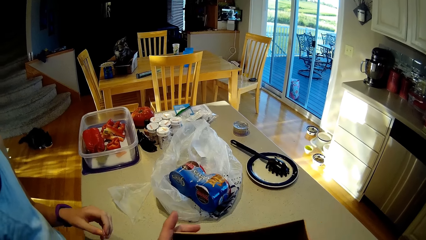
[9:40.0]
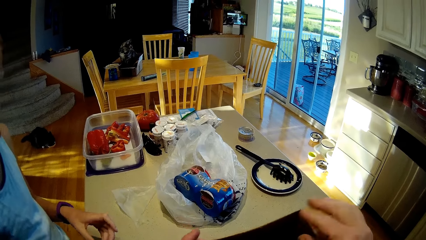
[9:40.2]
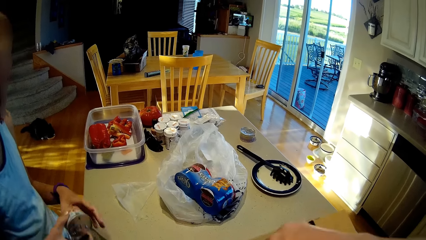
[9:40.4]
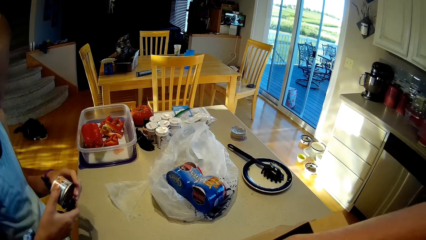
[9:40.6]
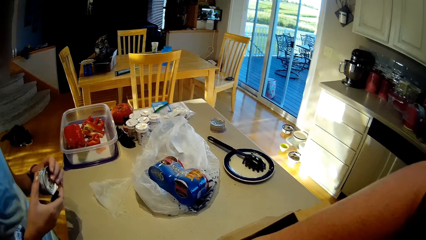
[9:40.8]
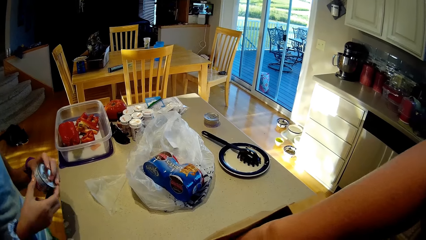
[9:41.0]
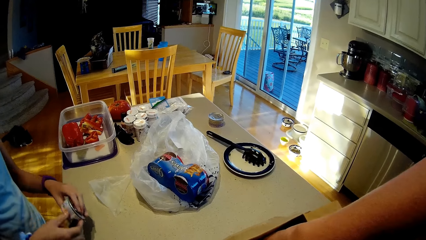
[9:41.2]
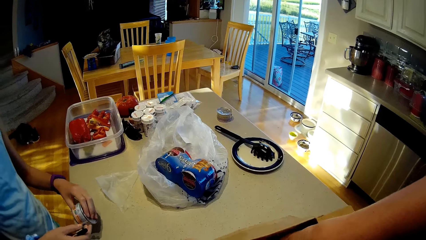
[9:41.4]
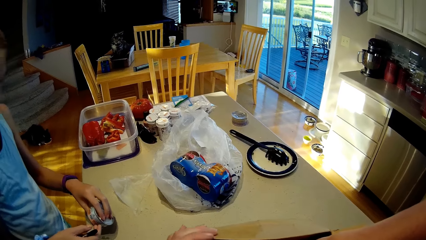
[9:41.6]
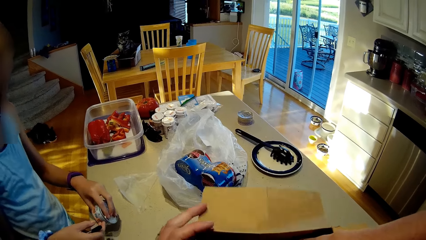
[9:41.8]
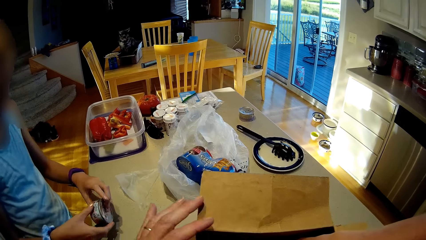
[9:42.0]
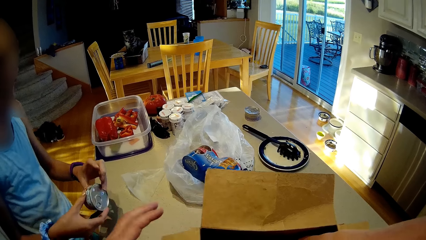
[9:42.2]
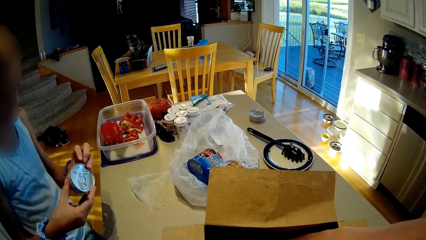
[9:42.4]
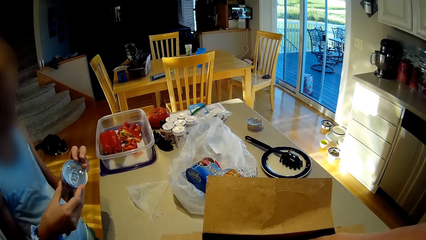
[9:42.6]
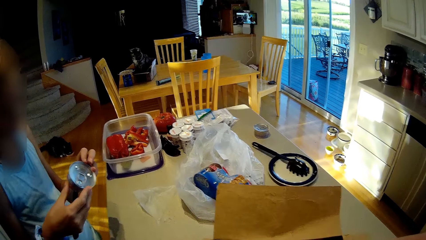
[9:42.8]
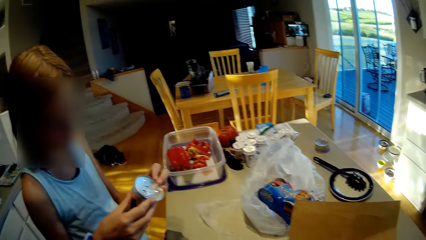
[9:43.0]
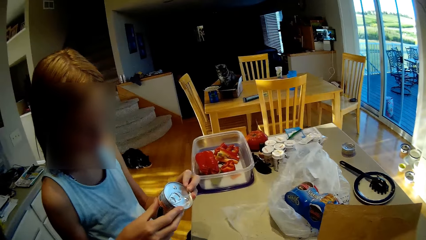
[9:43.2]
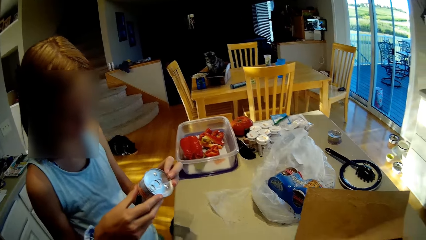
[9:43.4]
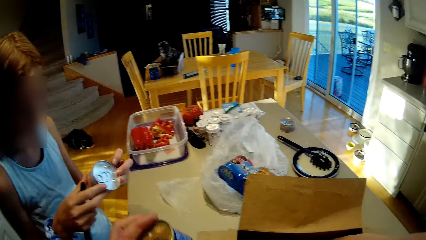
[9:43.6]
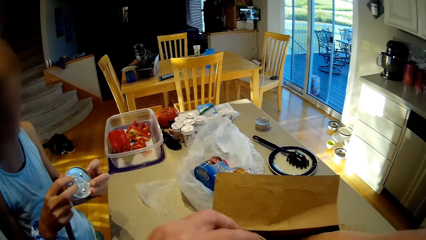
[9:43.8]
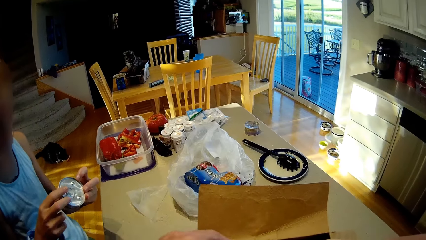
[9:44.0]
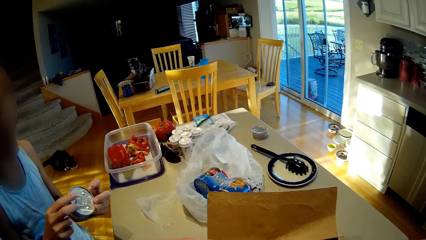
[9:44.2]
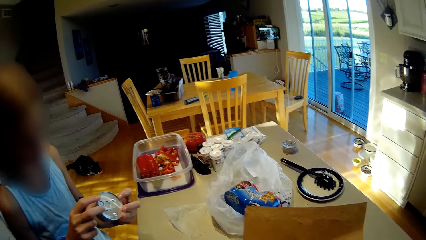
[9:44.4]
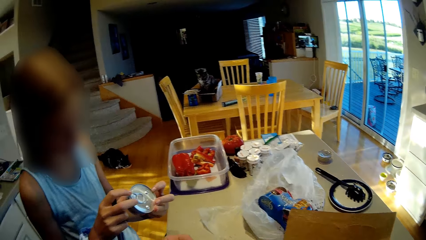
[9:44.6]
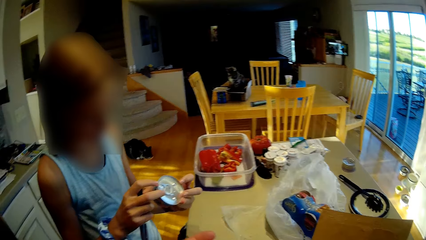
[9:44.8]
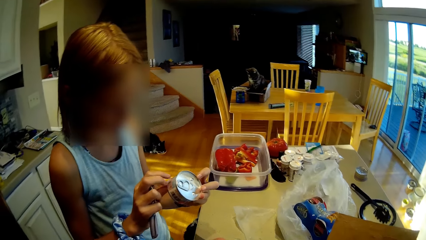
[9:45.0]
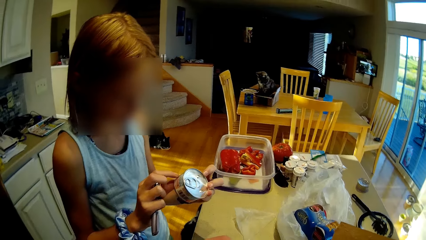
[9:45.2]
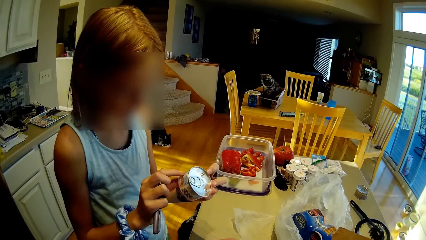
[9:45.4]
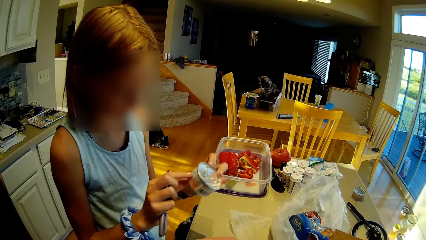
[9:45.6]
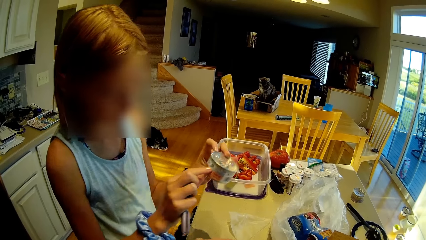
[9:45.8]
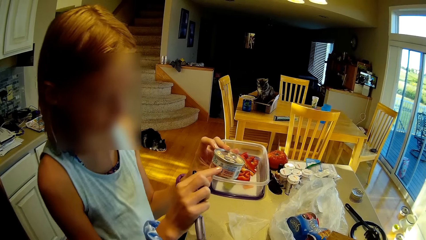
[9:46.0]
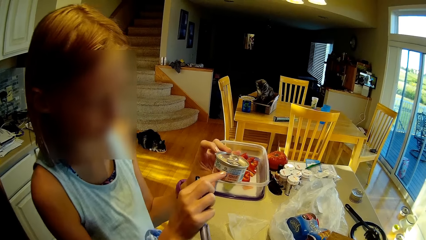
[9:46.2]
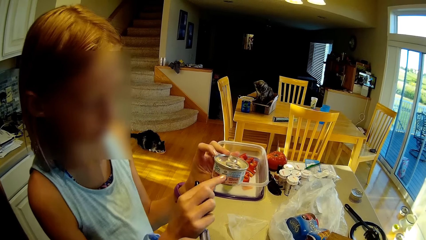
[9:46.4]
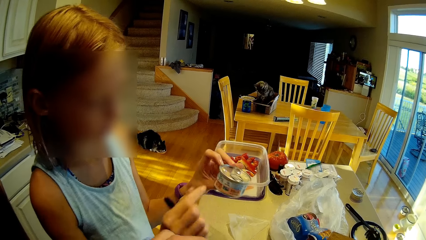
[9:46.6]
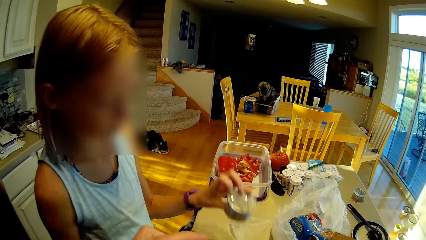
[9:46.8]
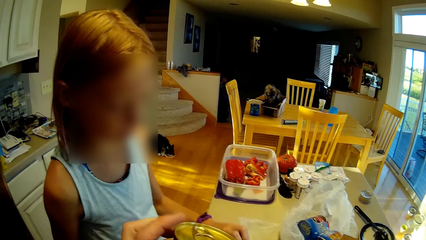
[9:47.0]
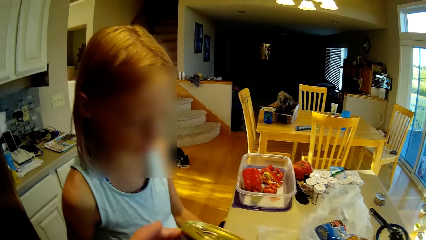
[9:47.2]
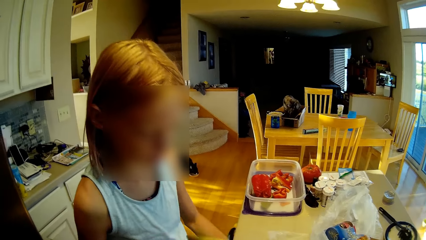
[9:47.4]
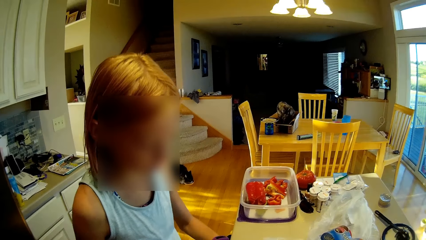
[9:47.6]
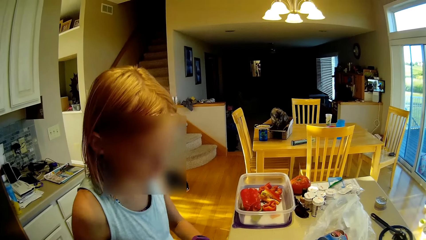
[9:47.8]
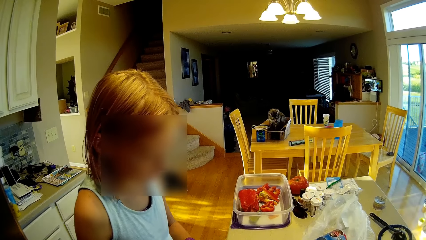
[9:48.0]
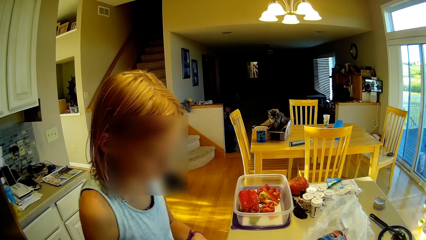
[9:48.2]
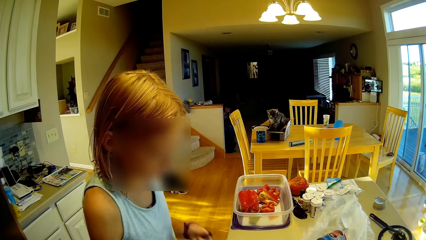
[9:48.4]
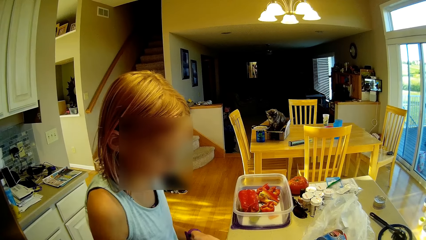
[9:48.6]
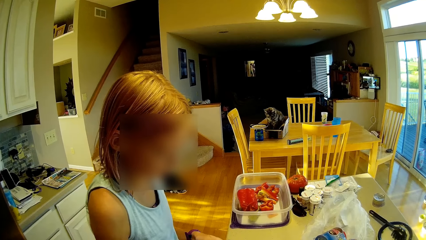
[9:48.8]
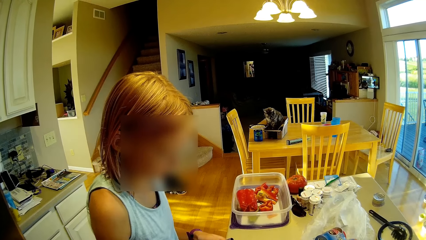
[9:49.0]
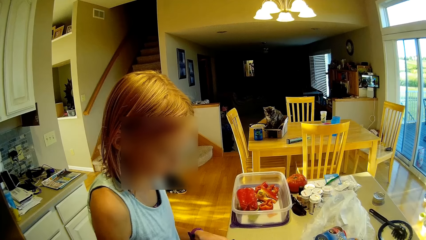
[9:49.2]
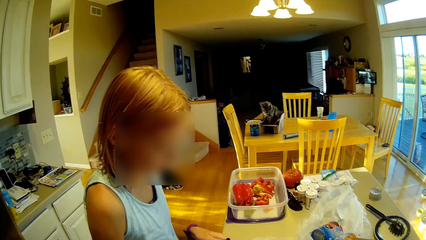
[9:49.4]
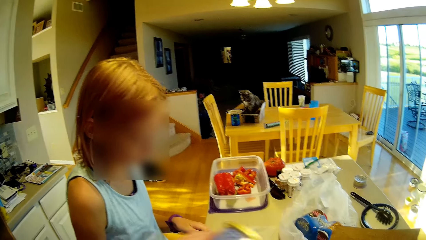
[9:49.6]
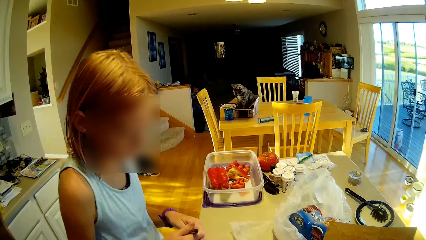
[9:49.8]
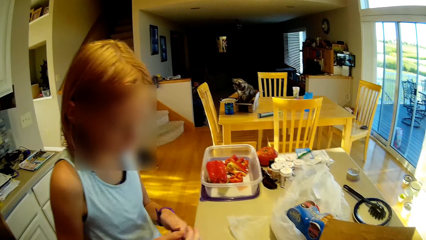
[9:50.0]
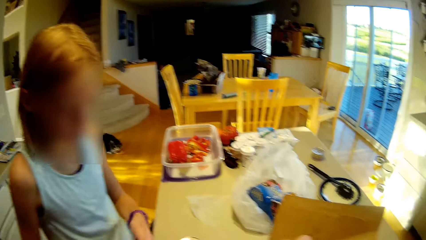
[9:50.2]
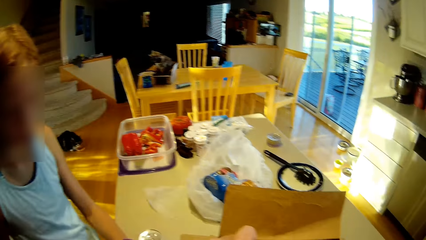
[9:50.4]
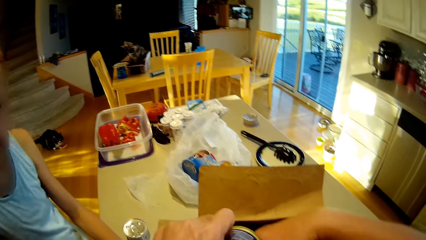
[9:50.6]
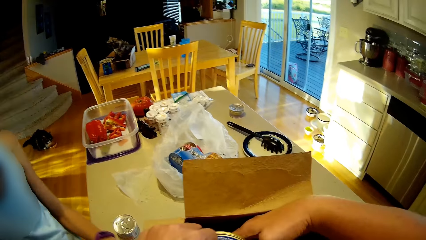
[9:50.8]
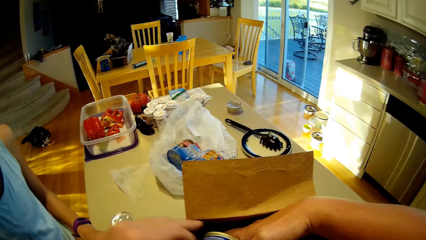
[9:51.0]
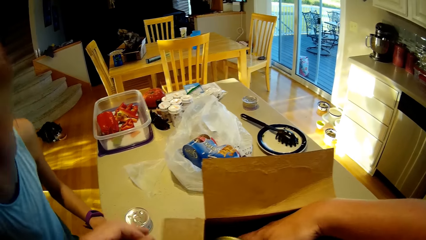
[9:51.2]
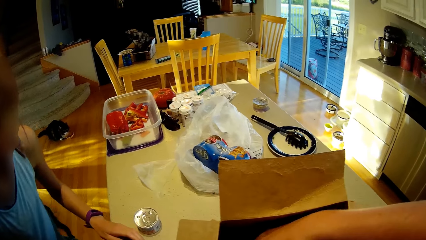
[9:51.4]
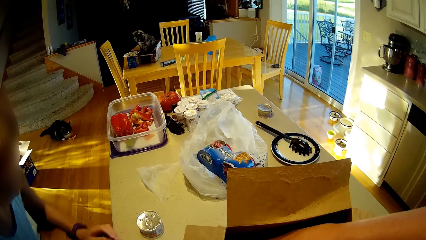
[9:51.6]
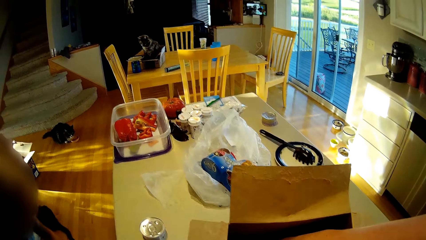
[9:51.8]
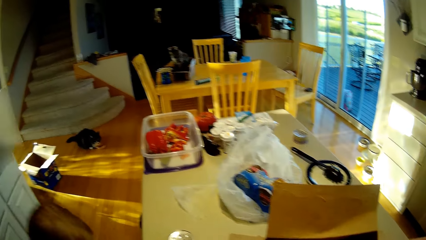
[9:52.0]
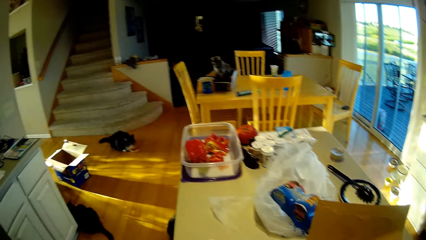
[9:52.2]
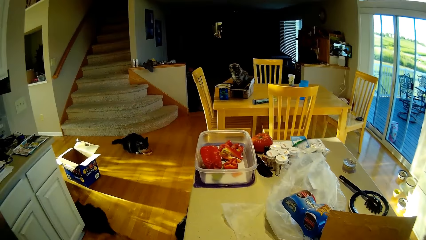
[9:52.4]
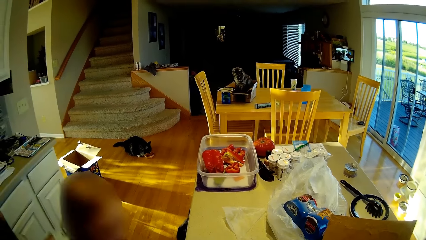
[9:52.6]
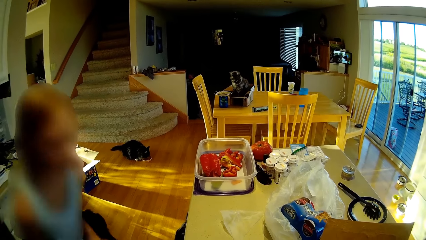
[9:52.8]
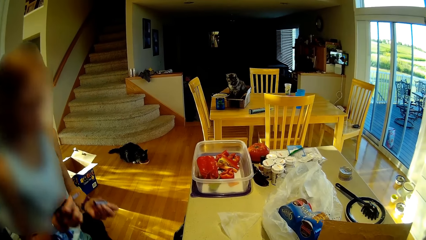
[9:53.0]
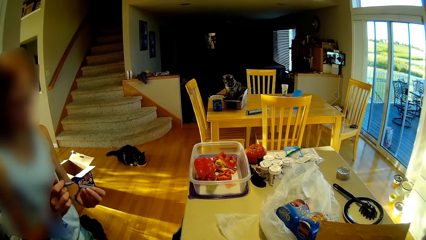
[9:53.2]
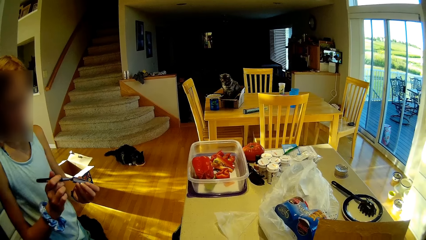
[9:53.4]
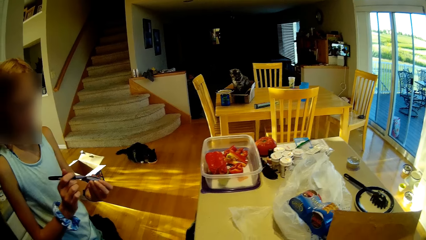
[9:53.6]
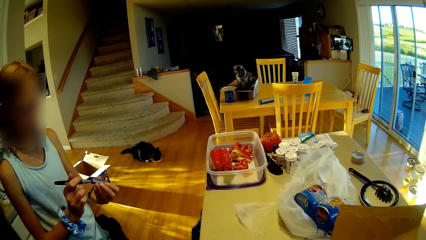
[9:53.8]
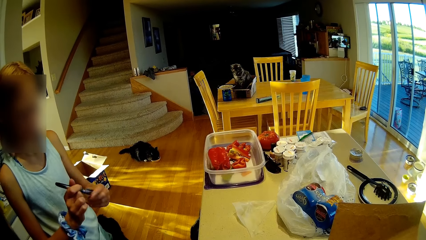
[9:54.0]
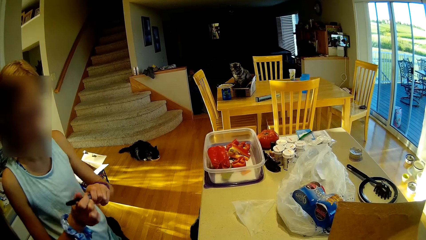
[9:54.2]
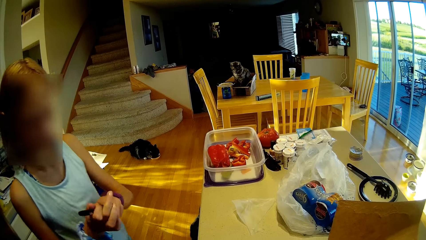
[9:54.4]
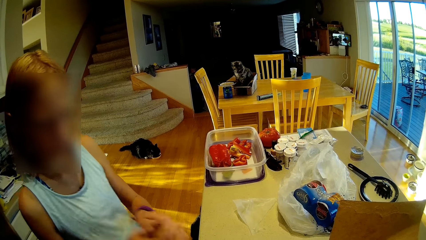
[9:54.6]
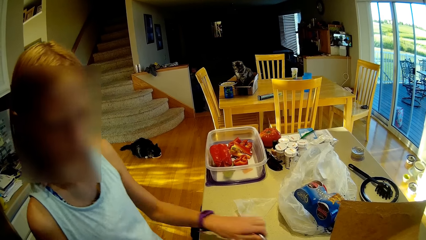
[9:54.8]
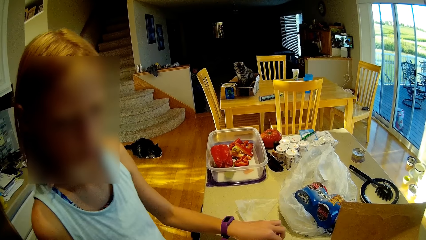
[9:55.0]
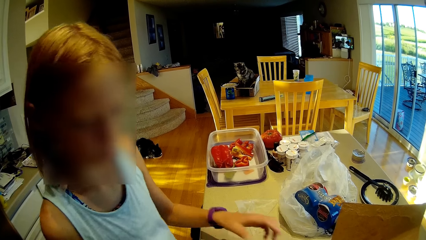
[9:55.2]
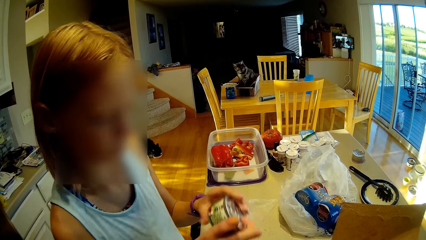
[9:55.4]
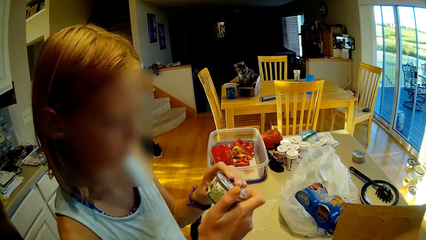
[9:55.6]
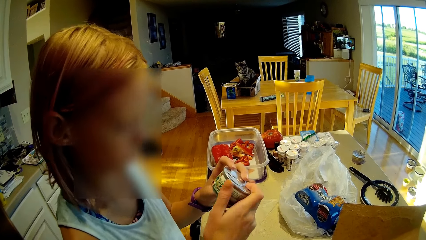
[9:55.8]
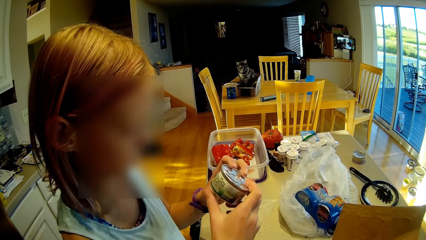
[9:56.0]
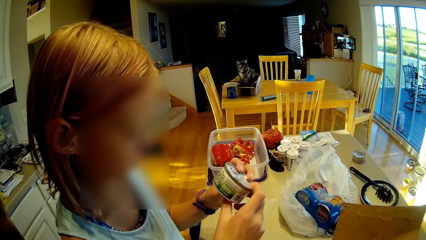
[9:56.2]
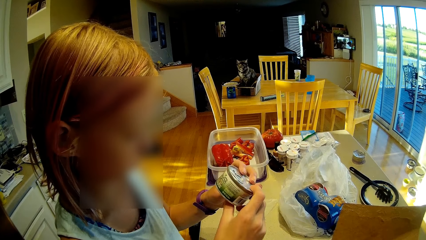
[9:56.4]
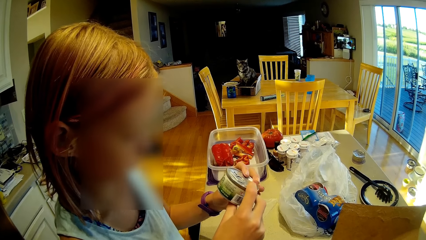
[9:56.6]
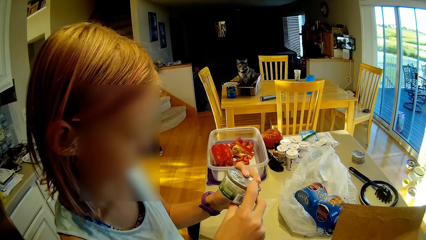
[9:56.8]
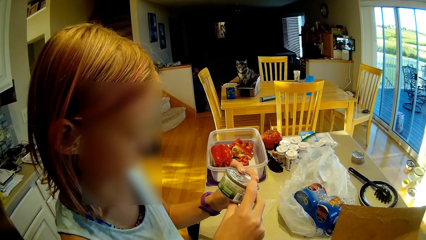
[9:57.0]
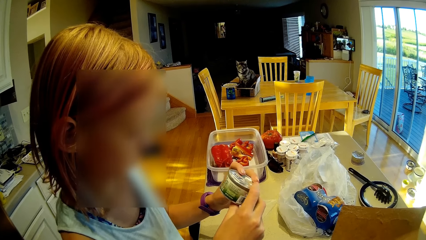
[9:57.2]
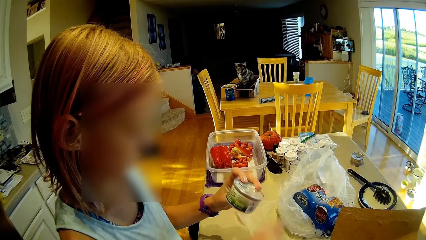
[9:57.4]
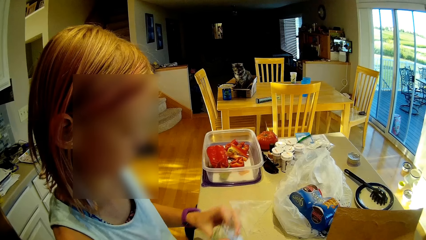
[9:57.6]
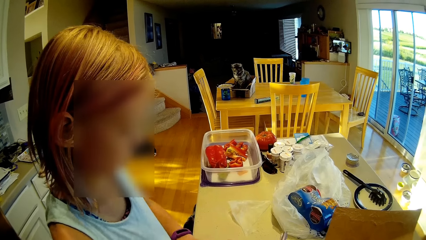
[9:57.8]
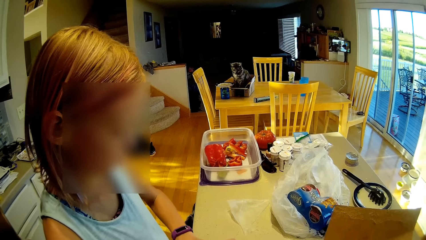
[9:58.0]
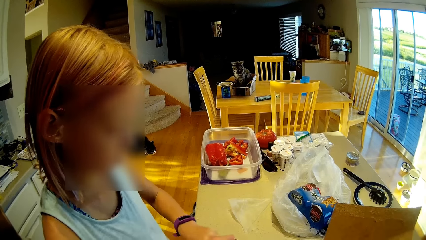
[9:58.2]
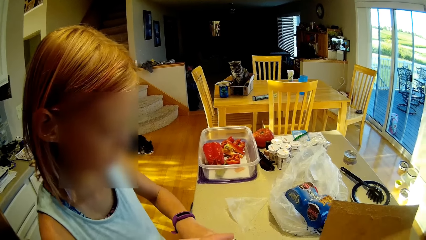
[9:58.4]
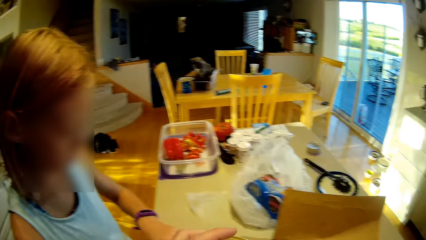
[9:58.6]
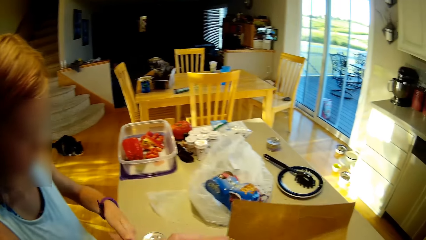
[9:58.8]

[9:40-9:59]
A person holds a tin. The camera wearer looks around. The person stares at the tin. The camera wearer removes the tin from the packet. The person bends down. The camera wearer arranges cans in the box. They look around. The person stands up, covers the pen, places the pen on the table, picks up the tin, stares at the tin, and places the tin on the table.
